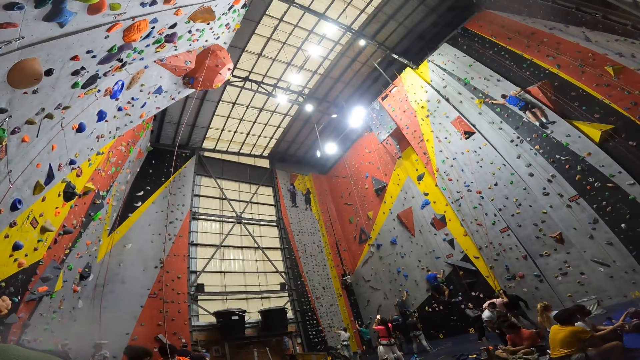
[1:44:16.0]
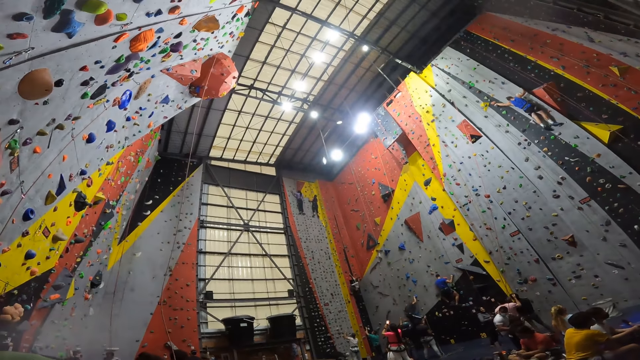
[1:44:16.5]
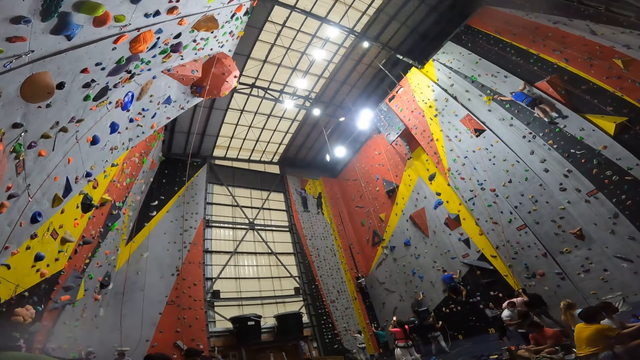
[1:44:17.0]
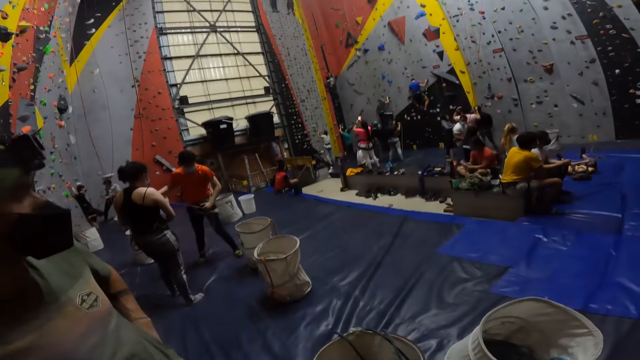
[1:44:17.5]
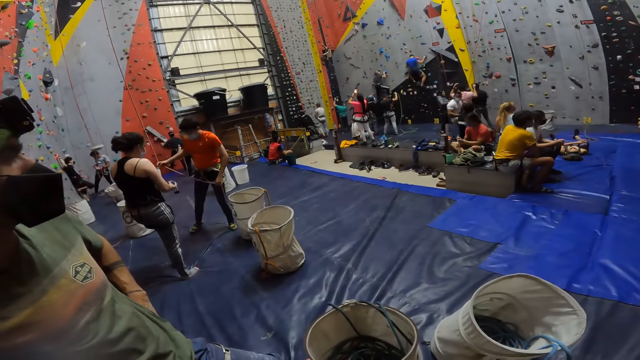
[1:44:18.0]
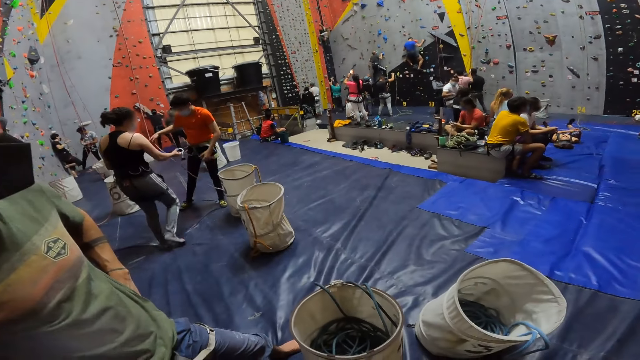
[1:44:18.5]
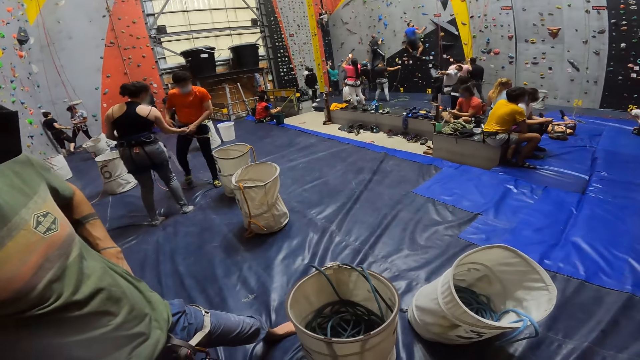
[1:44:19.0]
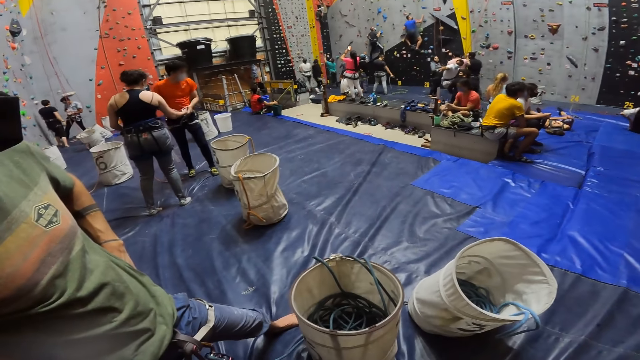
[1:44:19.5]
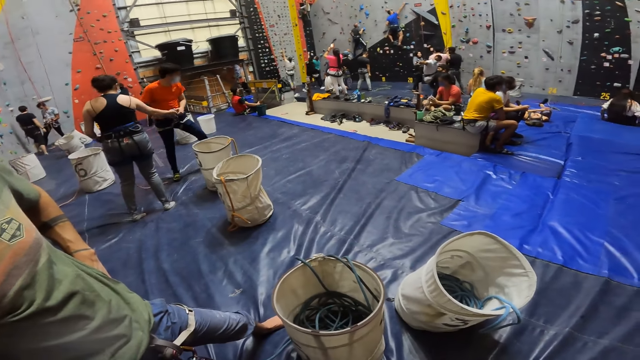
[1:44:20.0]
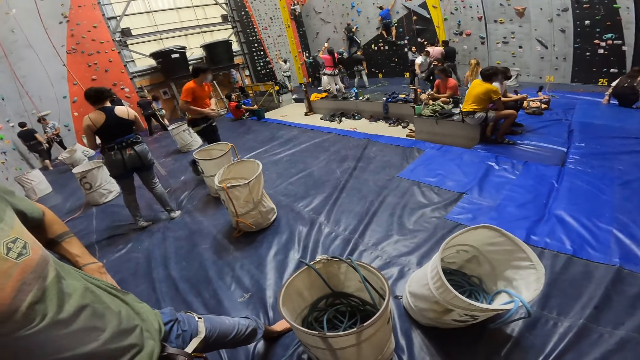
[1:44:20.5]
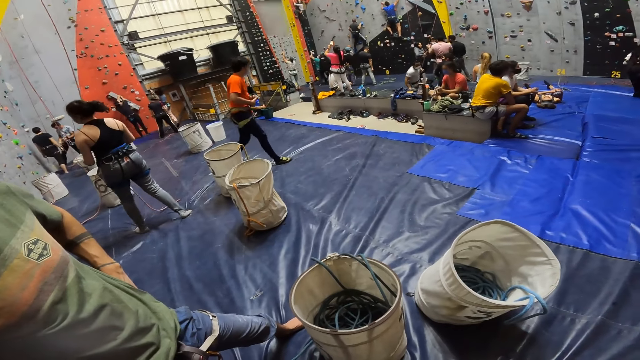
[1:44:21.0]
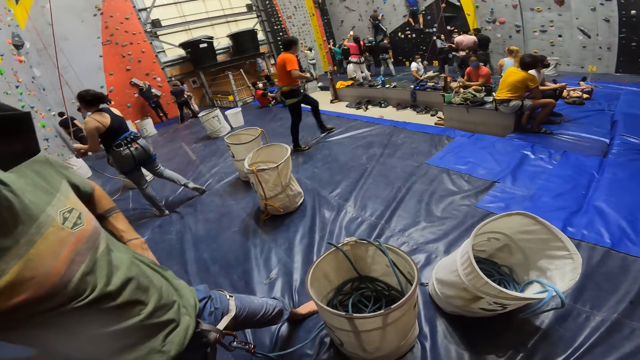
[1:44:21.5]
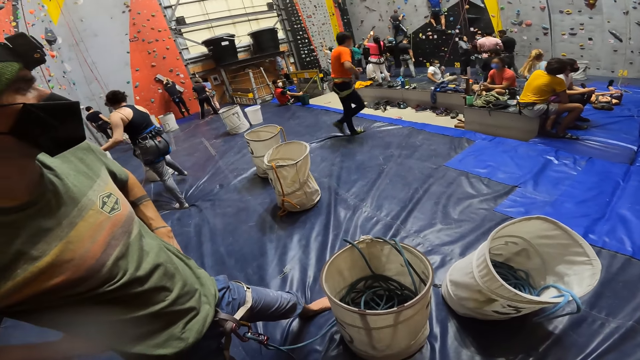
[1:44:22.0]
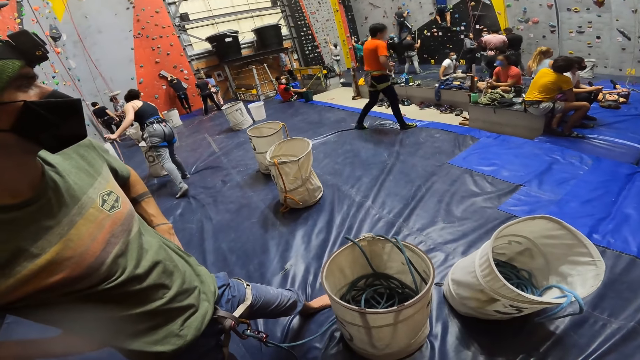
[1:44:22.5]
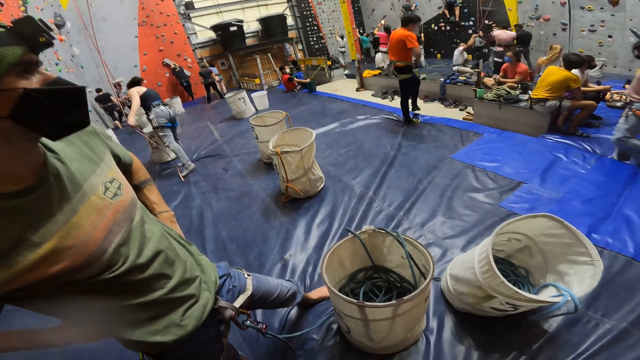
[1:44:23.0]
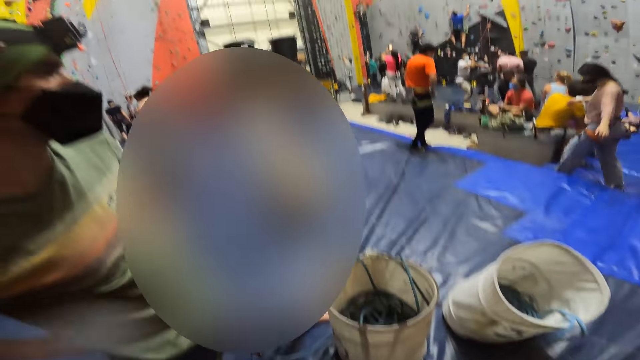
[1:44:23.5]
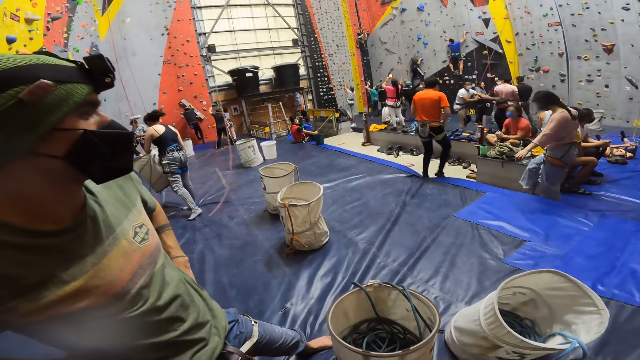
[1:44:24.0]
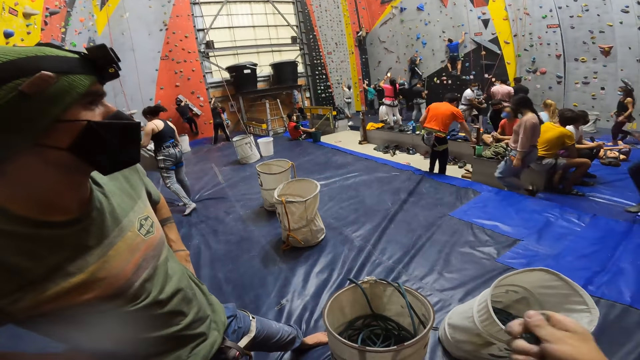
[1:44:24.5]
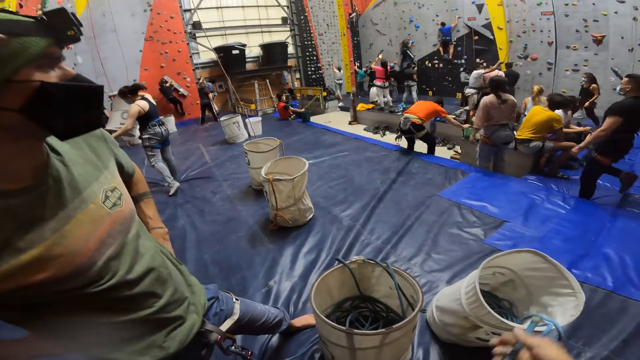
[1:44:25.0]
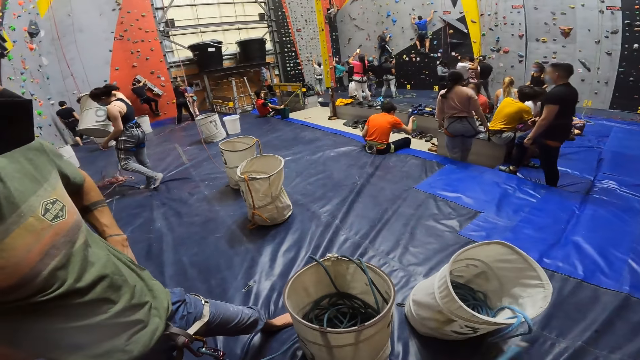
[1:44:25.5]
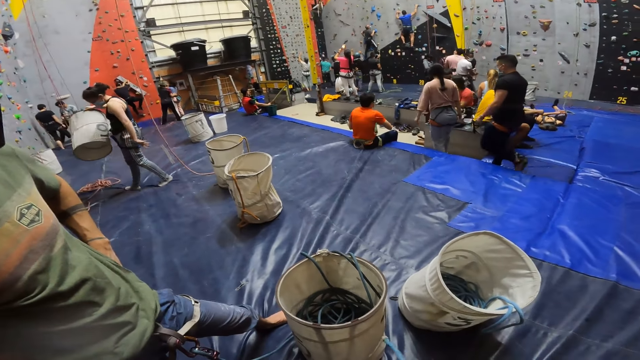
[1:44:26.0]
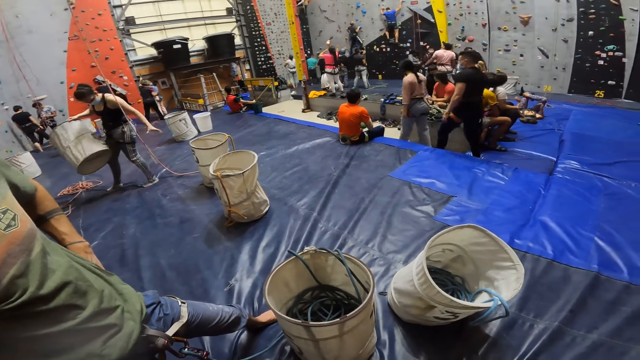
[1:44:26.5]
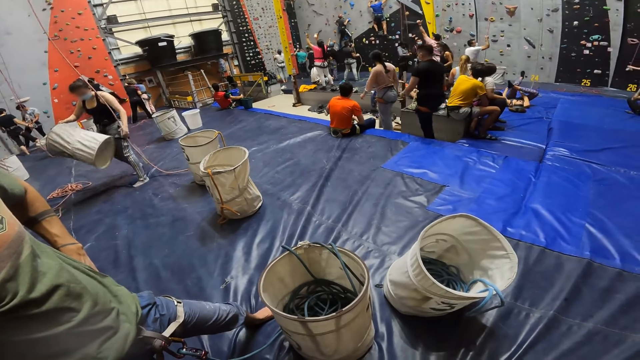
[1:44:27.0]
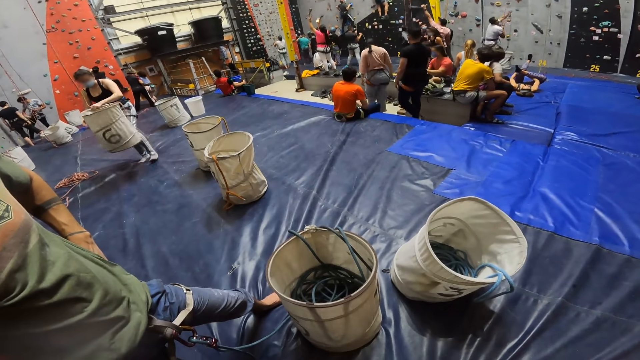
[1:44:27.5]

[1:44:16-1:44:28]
The camera wearer looks up. They look at the climbing ropes in the bucket. They look down. They interact with a person.

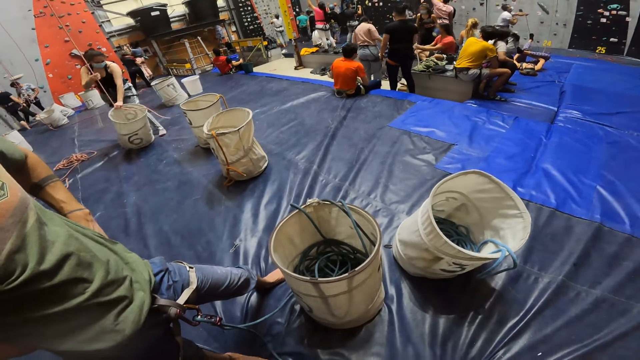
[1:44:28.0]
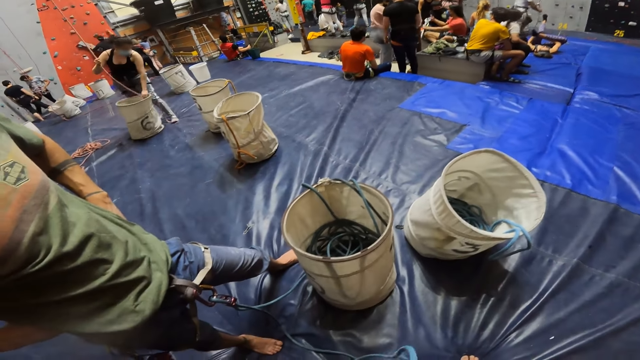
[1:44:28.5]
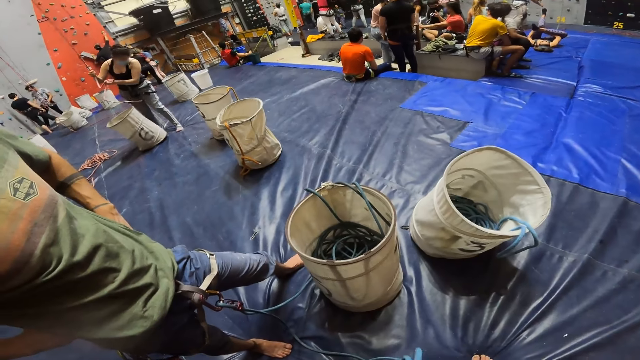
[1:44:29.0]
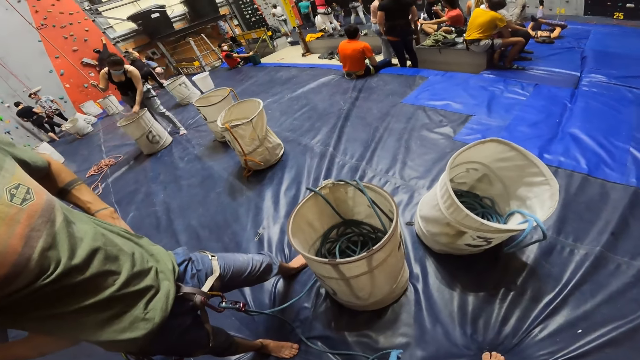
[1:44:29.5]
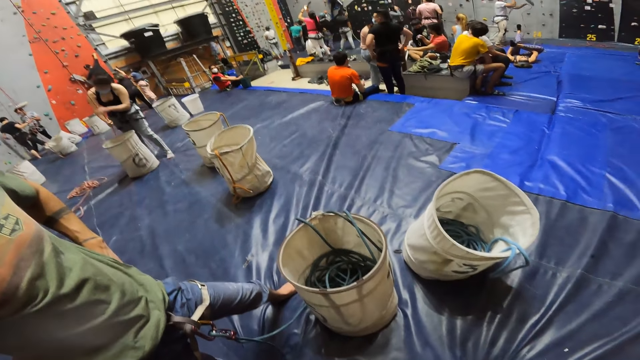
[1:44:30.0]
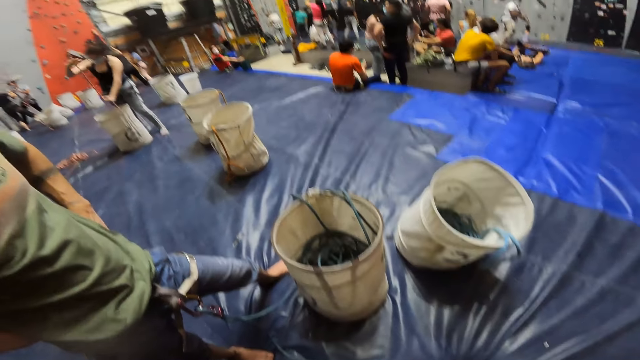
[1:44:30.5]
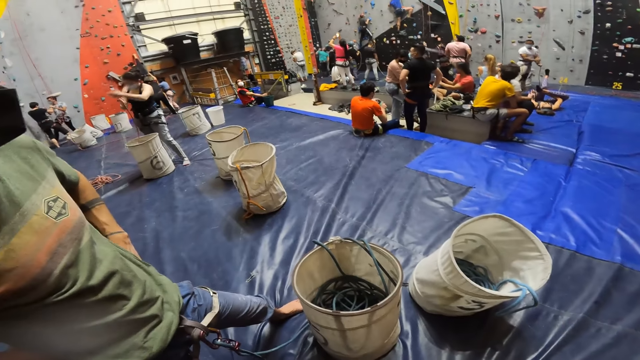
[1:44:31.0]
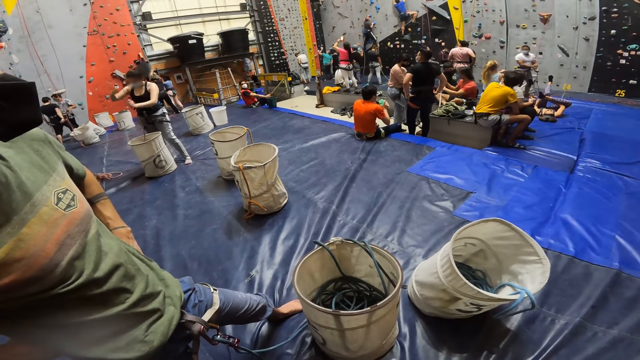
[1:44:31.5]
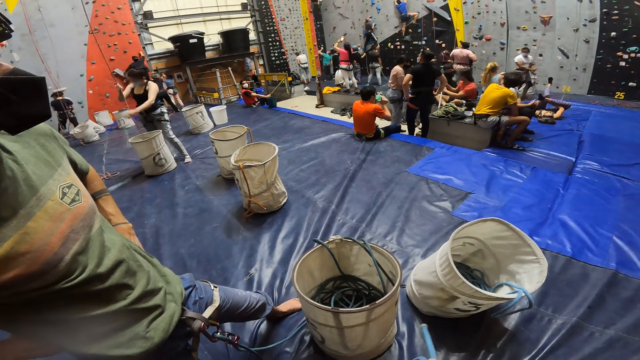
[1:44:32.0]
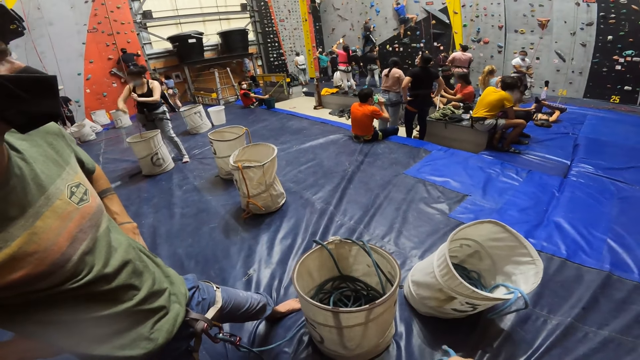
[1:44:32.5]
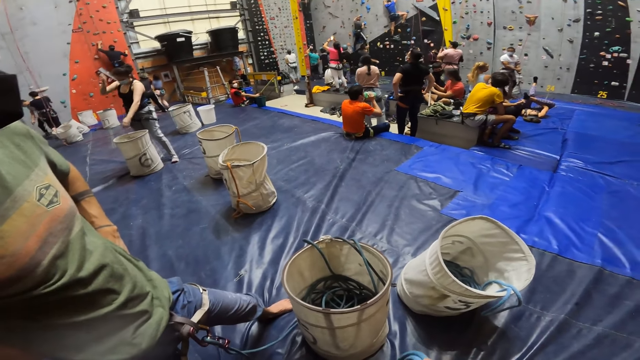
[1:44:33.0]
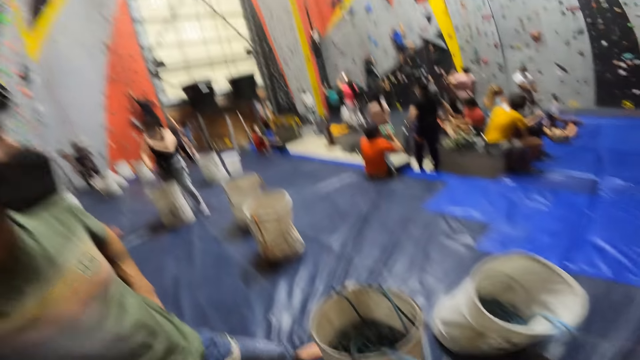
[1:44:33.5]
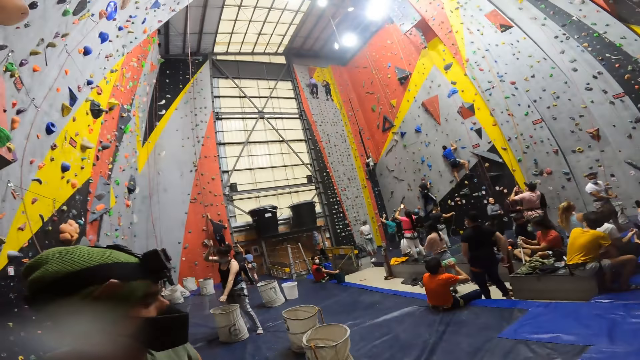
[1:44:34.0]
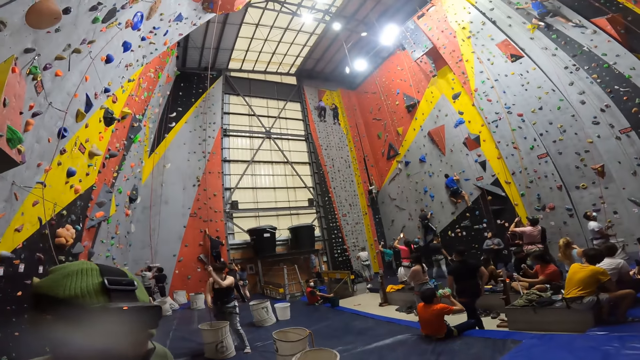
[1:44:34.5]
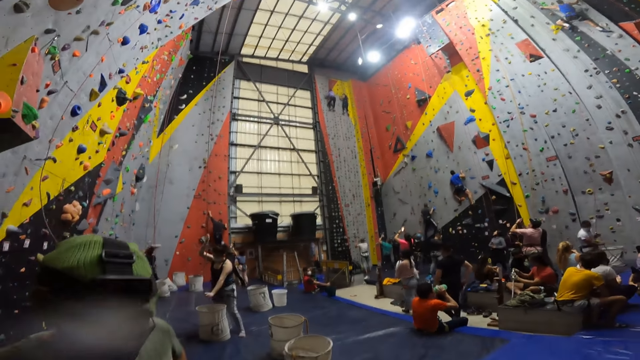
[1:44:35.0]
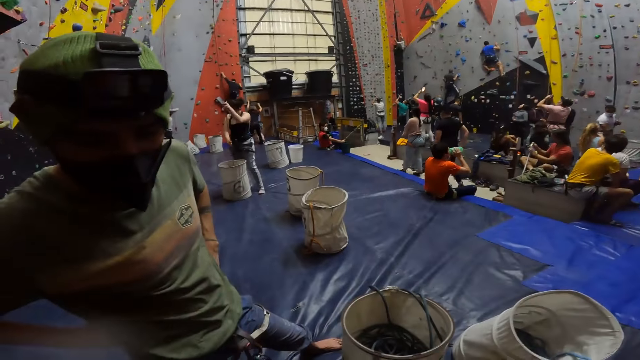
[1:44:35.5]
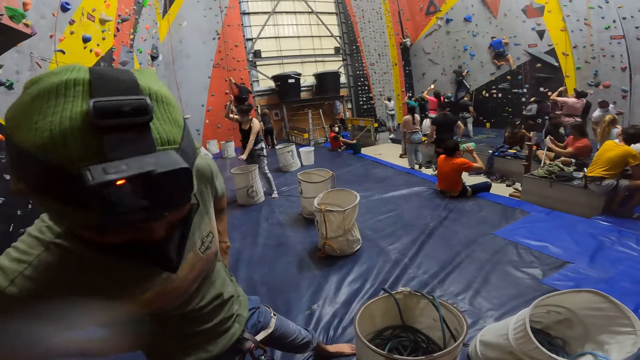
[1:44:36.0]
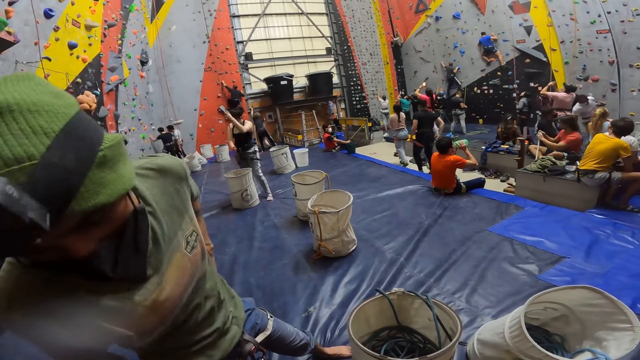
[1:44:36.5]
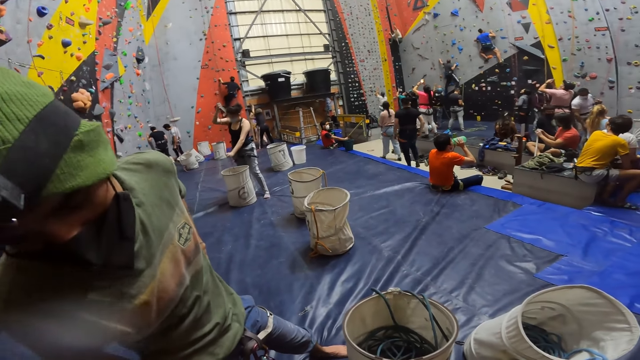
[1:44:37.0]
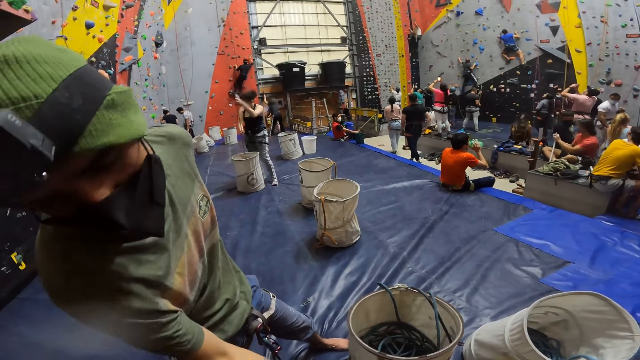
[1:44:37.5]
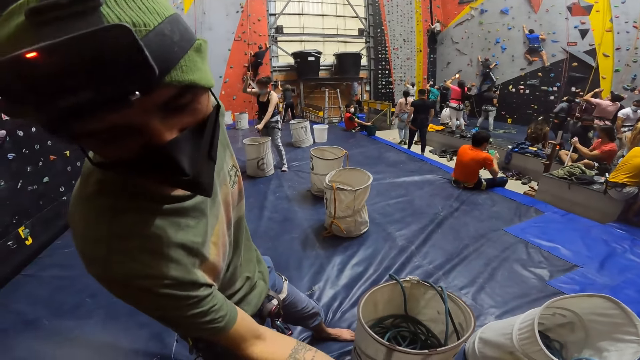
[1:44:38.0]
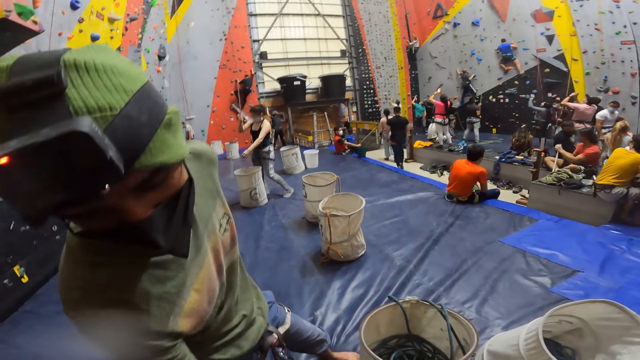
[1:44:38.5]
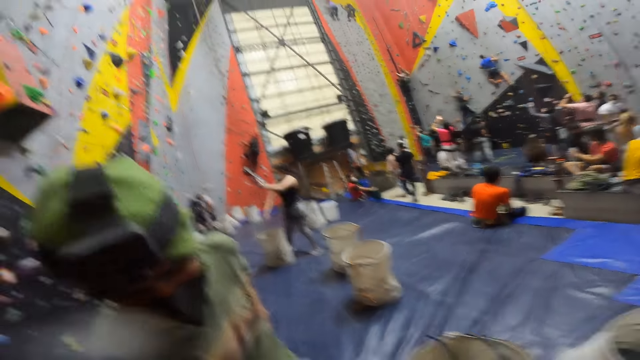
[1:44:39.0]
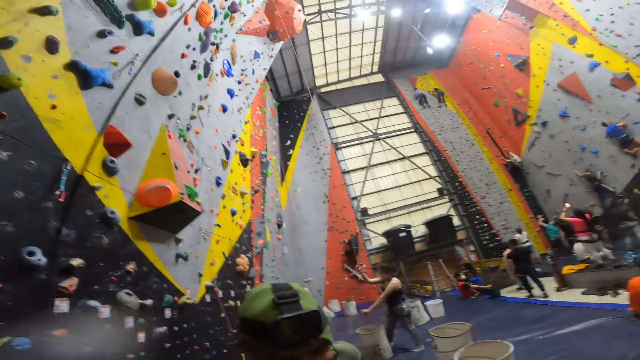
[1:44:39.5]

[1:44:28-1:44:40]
The camera wearer ties the climbing rope on his waist. He looks up. He talks with a person.
